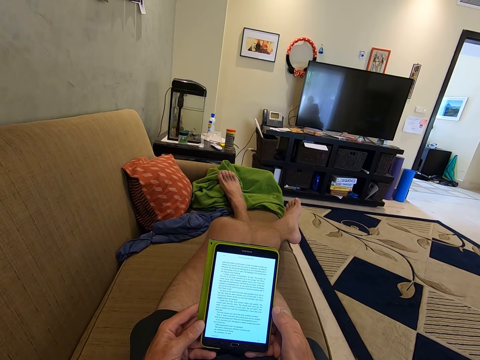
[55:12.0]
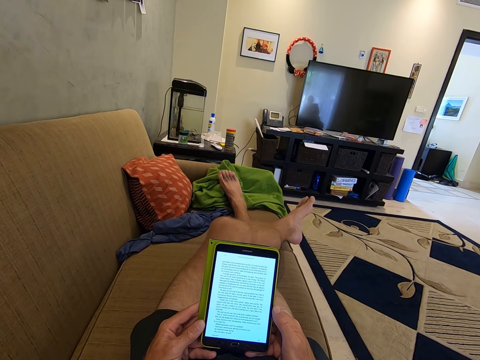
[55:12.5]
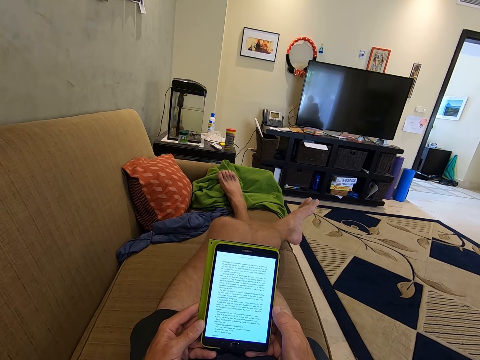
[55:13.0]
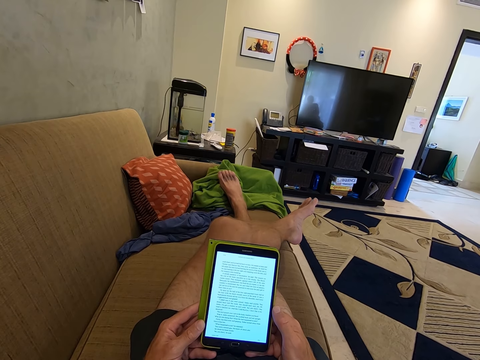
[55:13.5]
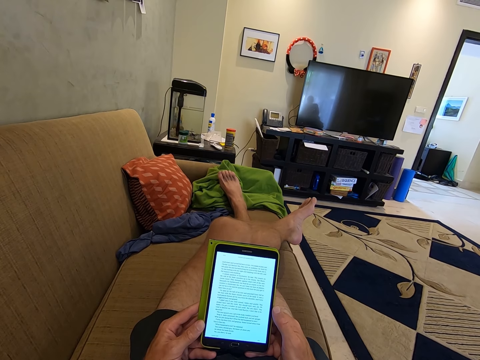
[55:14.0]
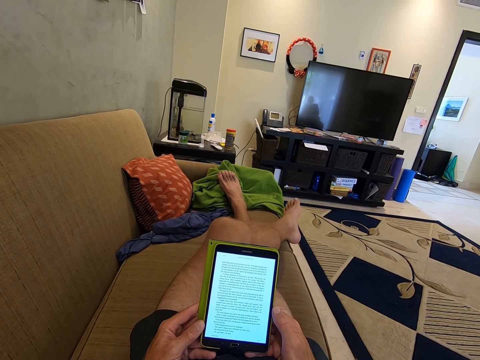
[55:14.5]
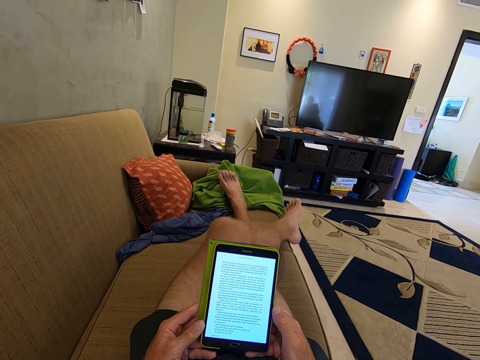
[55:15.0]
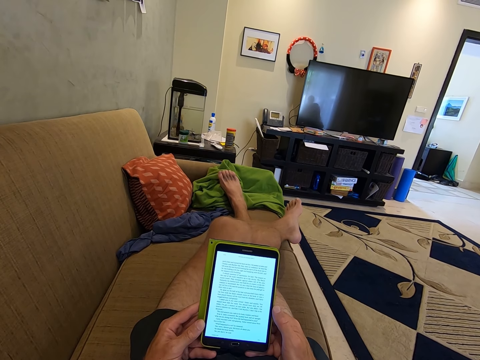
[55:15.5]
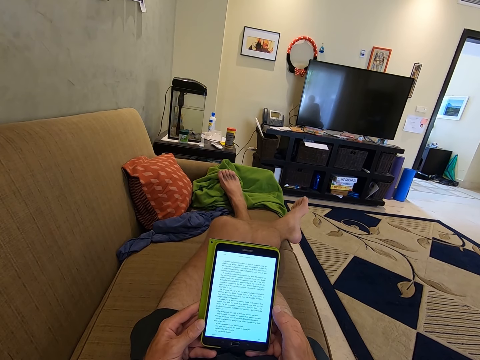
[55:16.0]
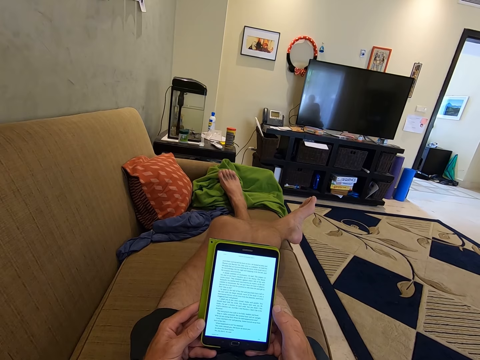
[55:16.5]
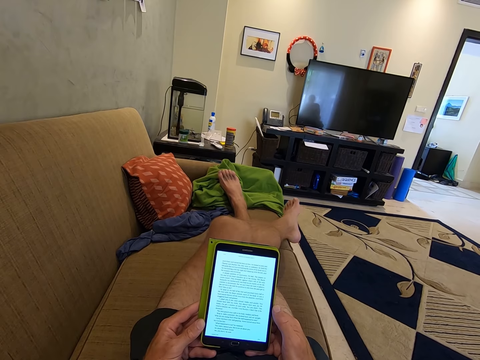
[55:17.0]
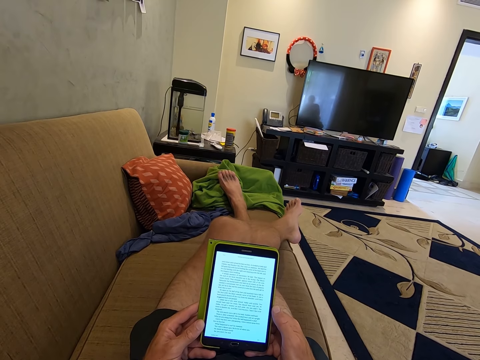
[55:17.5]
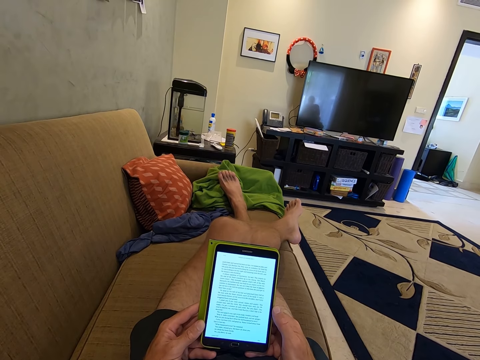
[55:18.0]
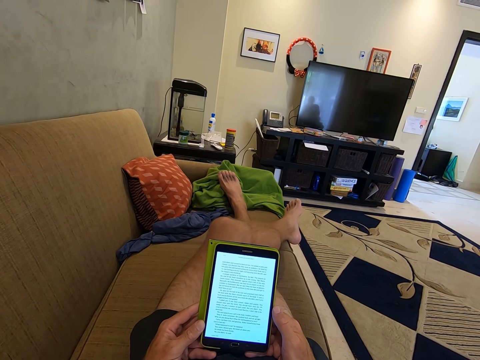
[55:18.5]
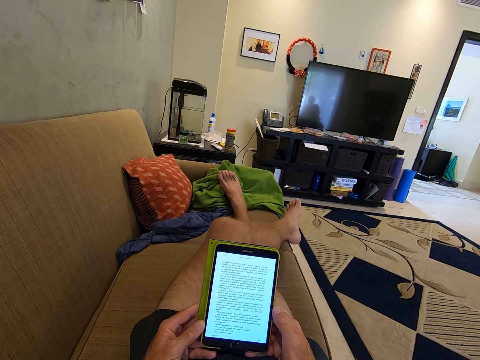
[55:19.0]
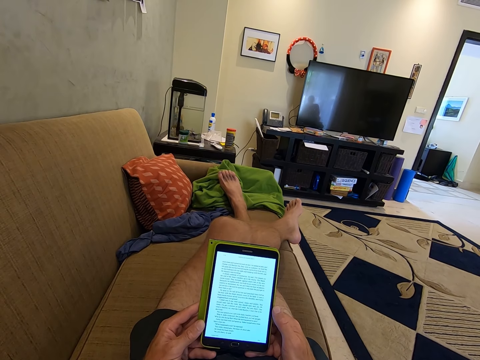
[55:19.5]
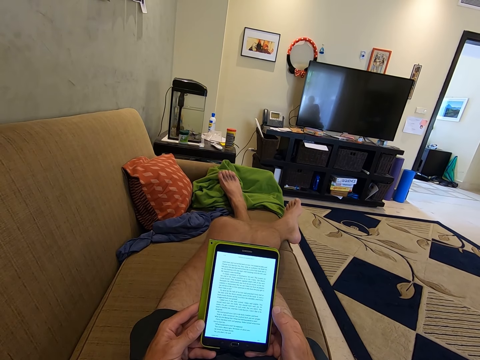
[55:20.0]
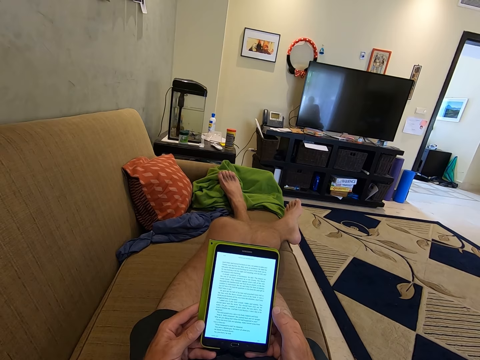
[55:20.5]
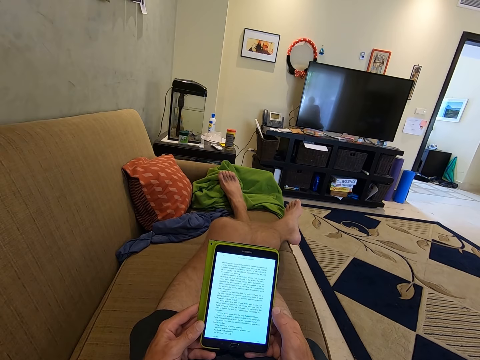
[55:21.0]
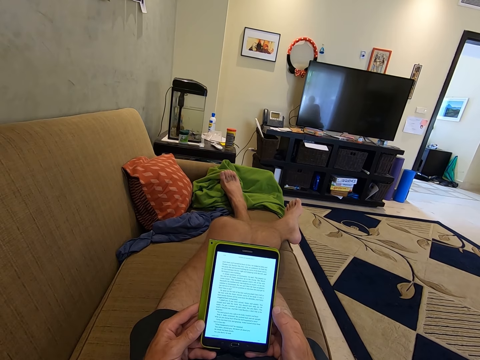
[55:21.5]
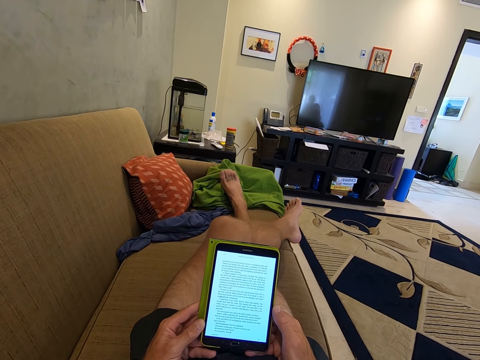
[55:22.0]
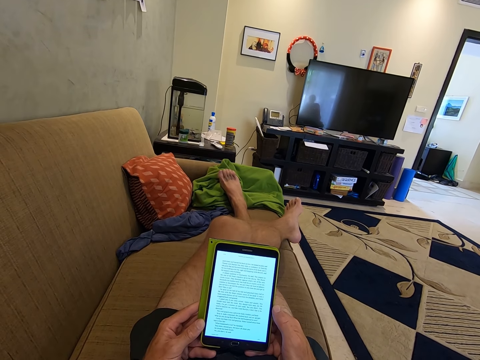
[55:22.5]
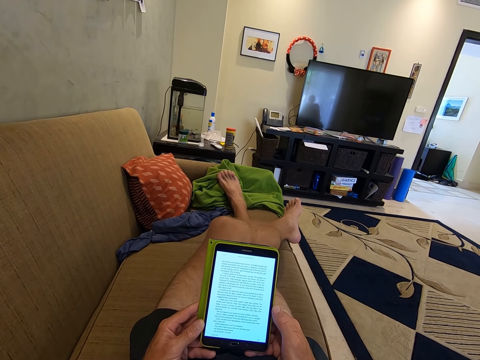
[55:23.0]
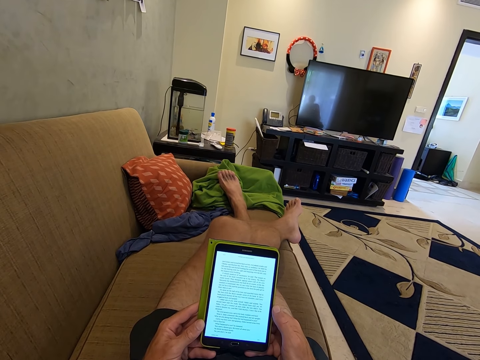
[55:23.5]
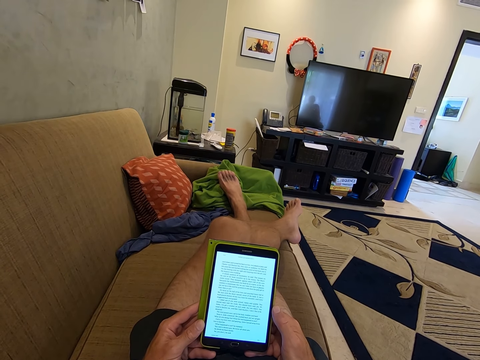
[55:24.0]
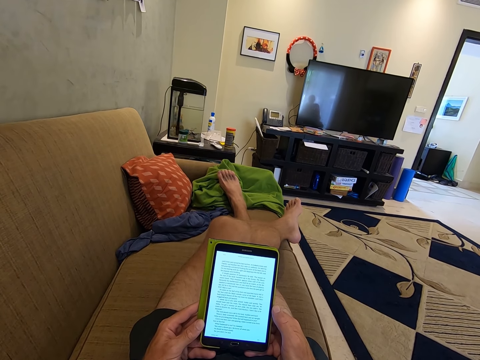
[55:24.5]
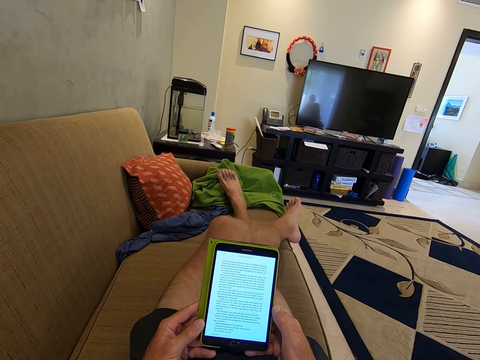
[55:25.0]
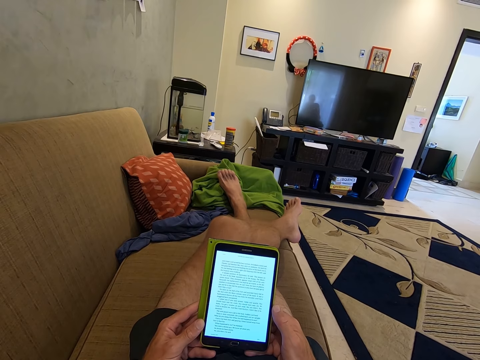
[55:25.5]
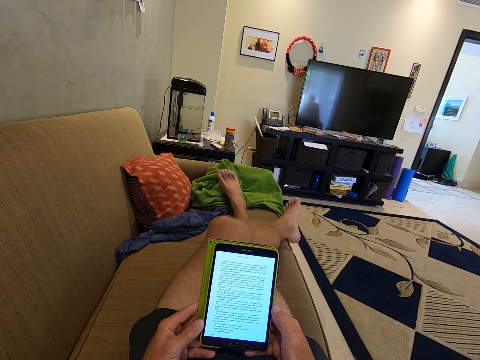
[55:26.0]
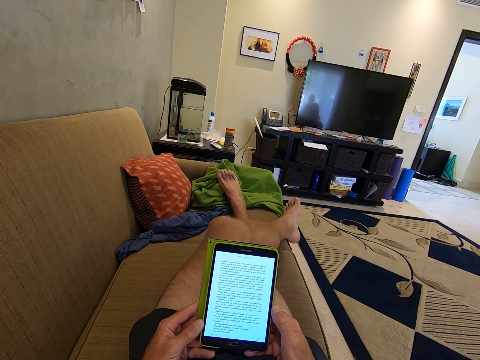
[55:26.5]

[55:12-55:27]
The camera wearer shakes the leg and twists the left leg. They read the phone. They talk, browse on the phone, and shake the leg. They talk and browse on the phone.

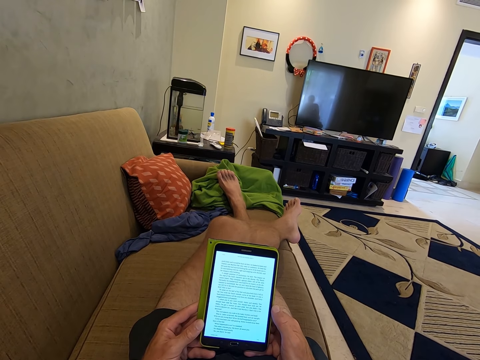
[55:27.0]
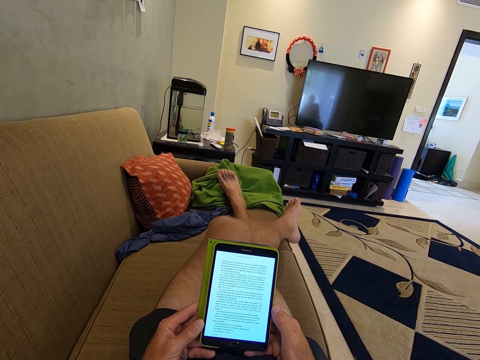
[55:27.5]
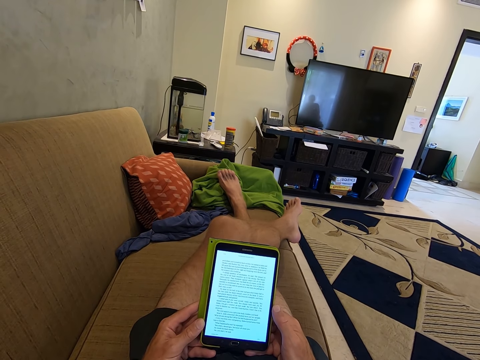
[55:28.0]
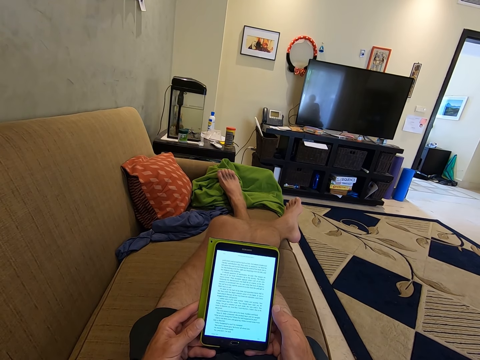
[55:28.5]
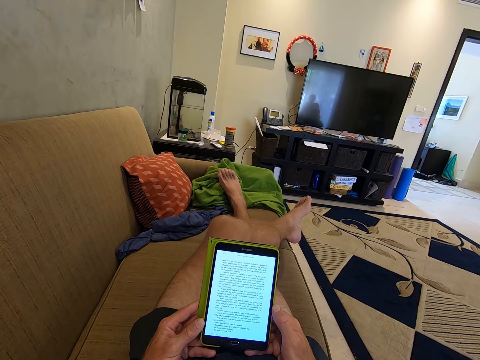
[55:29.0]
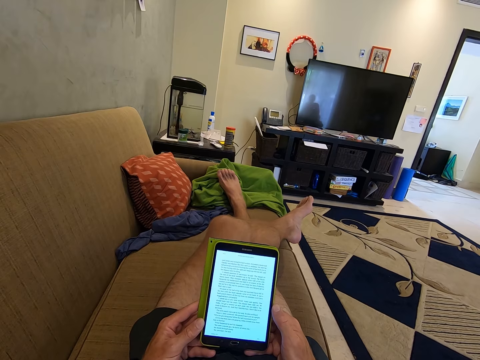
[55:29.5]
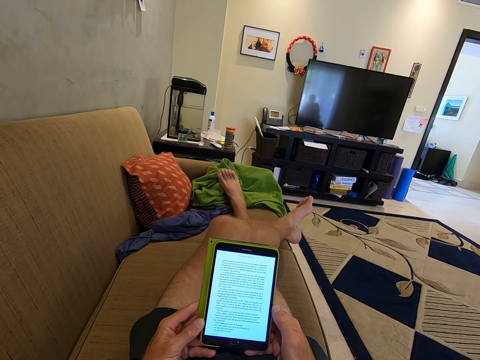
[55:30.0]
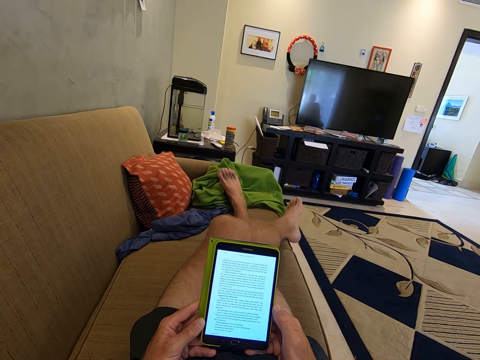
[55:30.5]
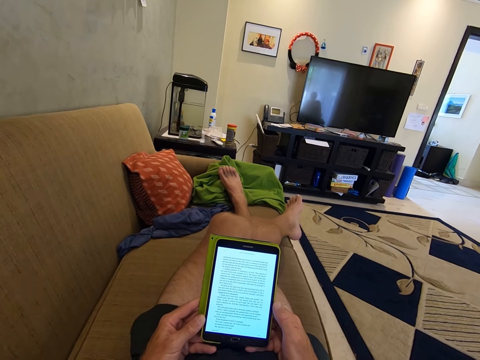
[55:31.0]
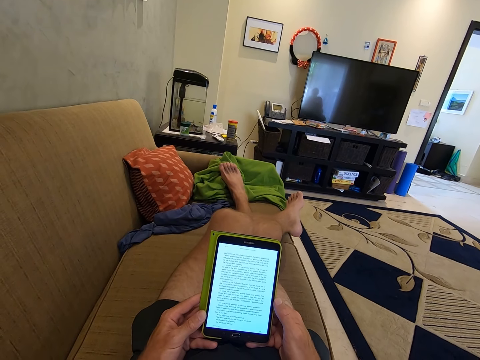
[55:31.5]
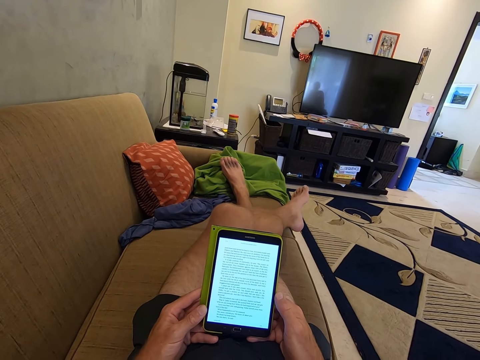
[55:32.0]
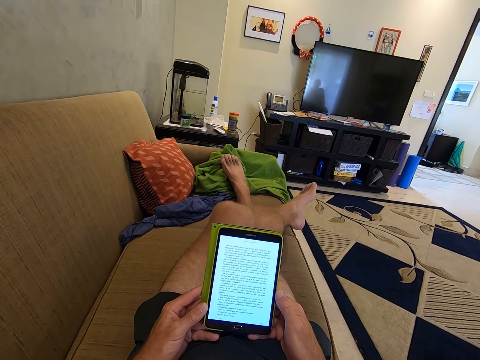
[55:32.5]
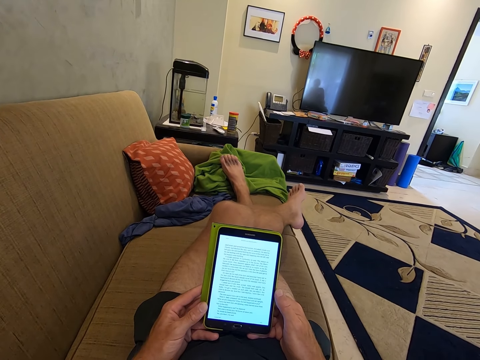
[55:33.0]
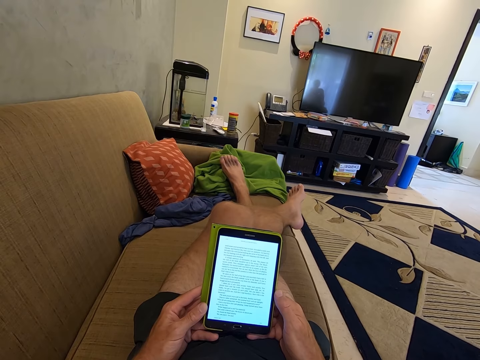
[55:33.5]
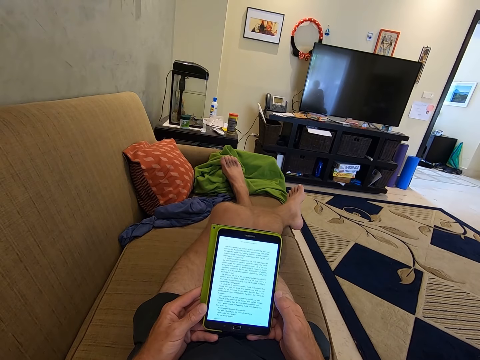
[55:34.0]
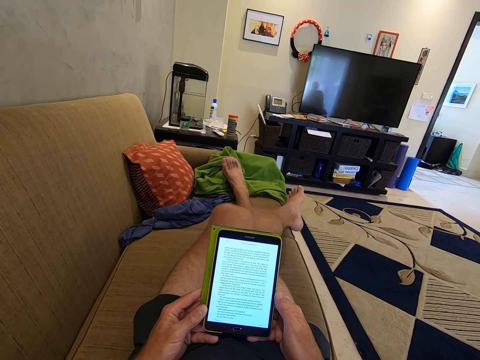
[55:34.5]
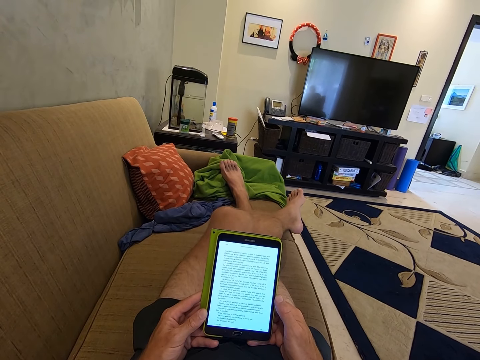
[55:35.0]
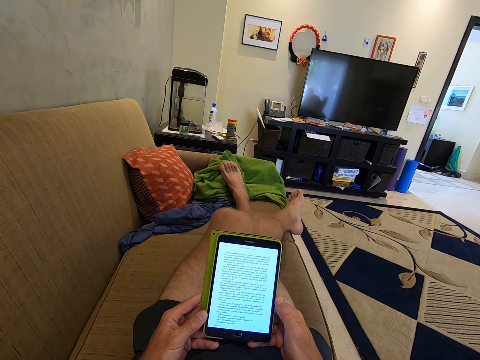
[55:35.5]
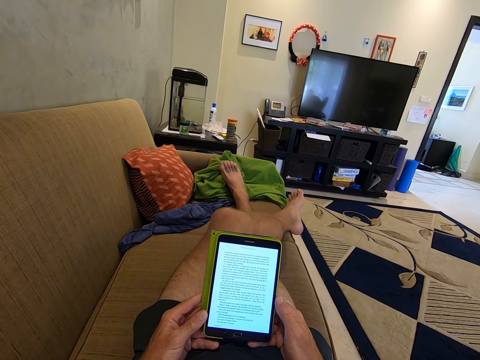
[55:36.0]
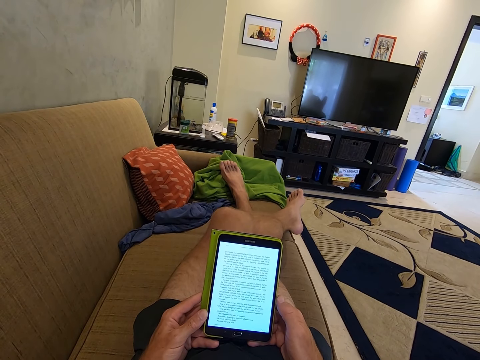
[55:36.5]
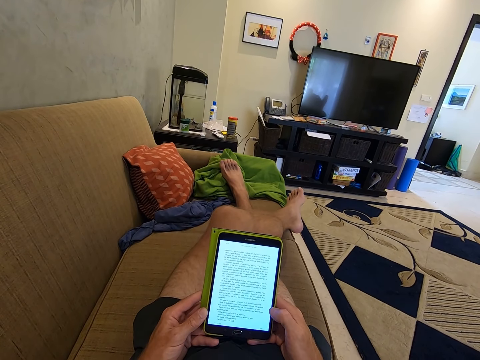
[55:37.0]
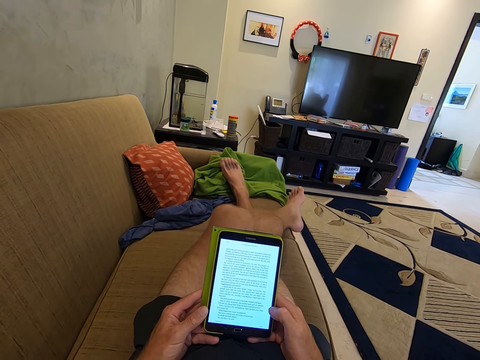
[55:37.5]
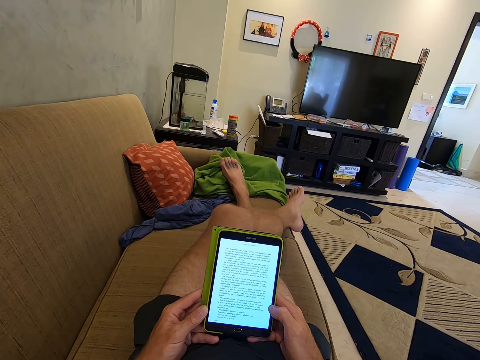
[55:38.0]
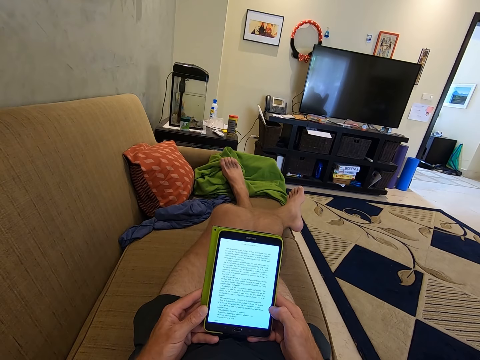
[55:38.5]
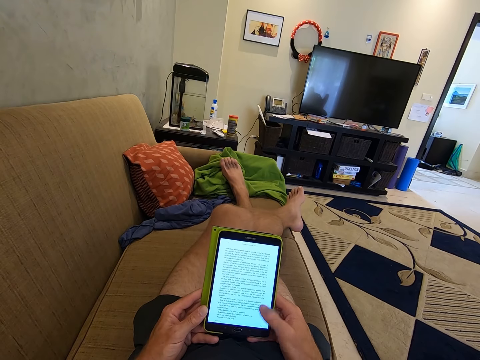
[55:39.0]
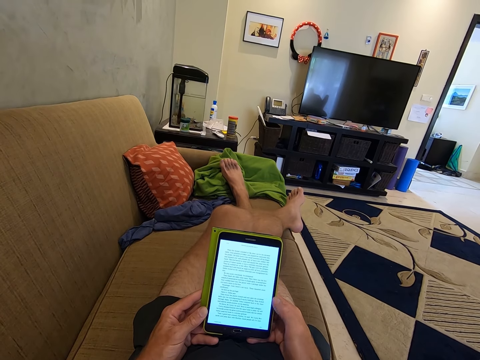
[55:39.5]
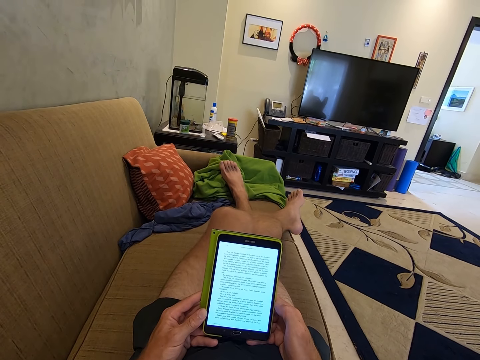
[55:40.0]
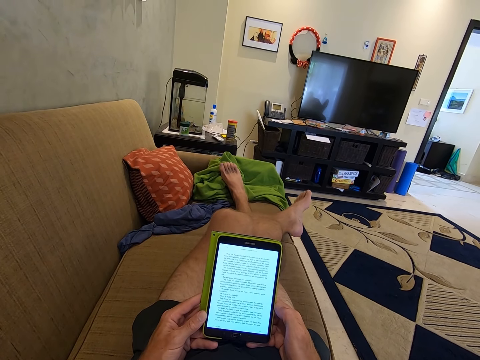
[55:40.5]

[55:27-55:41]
The camera wearer twists the left leg and reads the phone. They shake the leg. They scroll the screen with a finger and read the phone.
